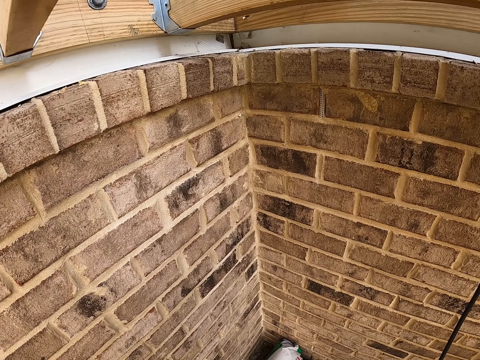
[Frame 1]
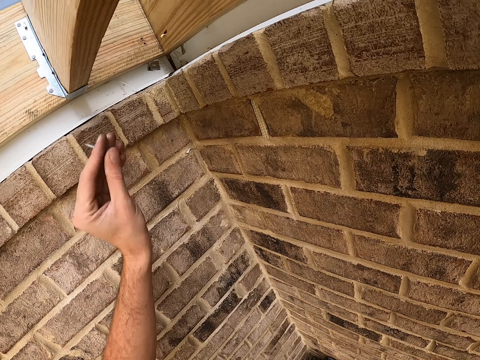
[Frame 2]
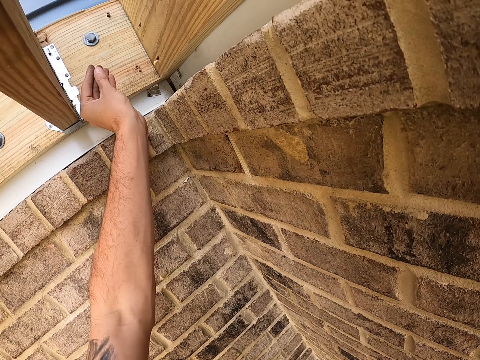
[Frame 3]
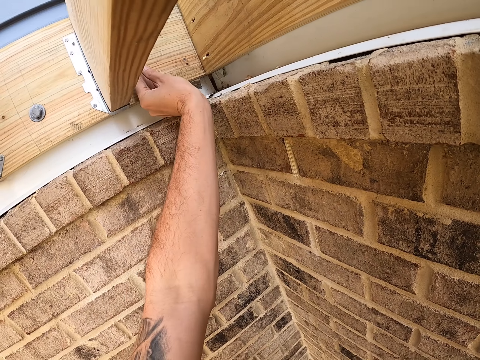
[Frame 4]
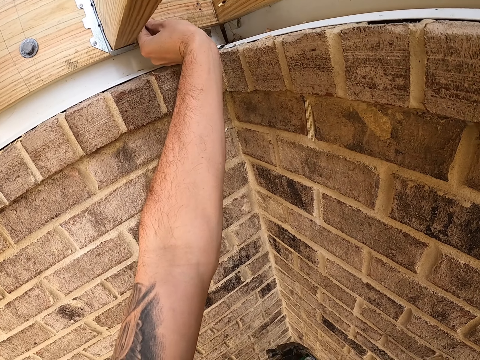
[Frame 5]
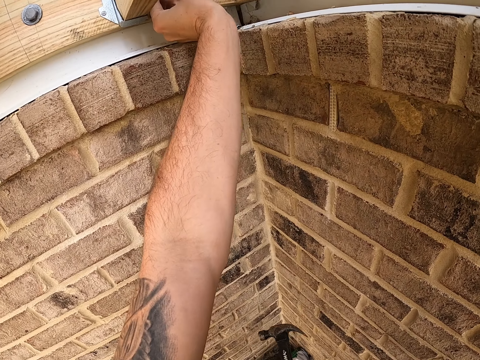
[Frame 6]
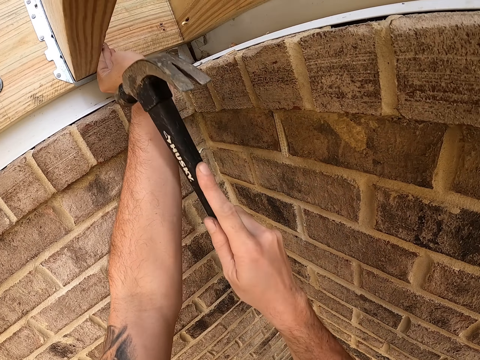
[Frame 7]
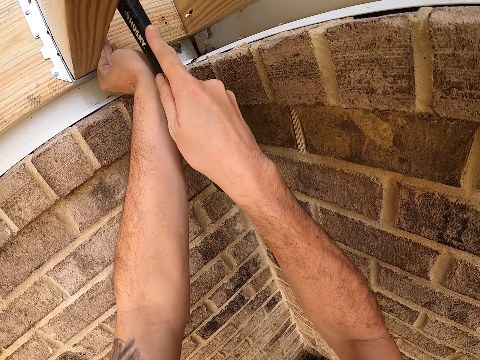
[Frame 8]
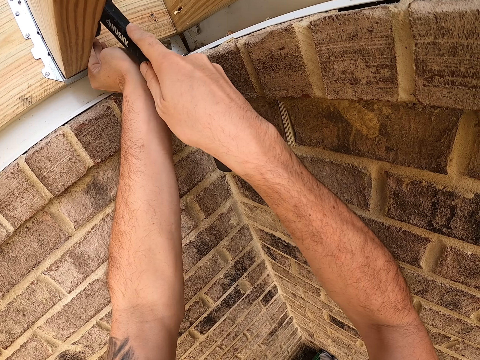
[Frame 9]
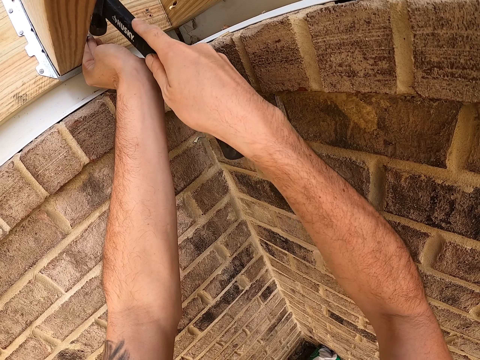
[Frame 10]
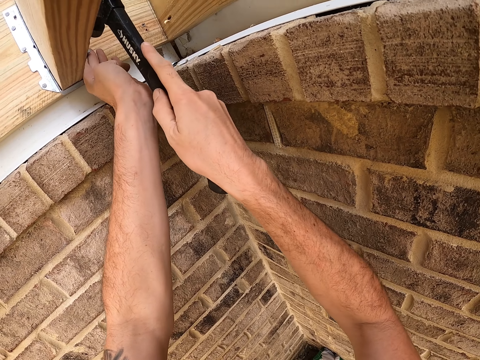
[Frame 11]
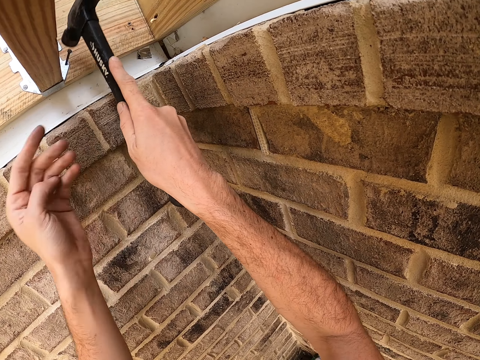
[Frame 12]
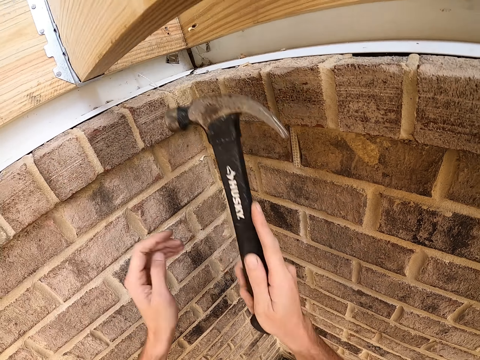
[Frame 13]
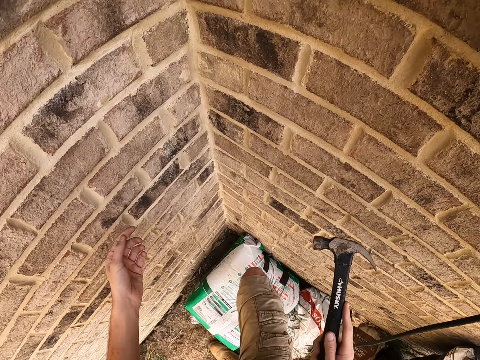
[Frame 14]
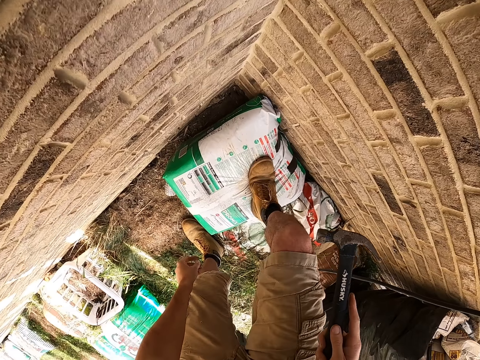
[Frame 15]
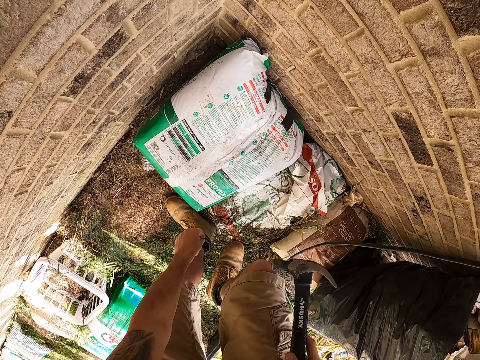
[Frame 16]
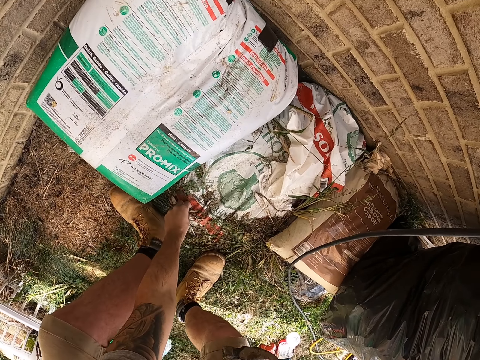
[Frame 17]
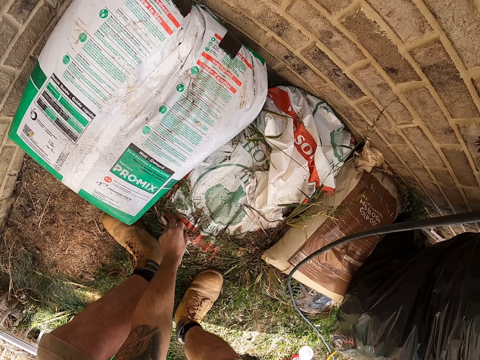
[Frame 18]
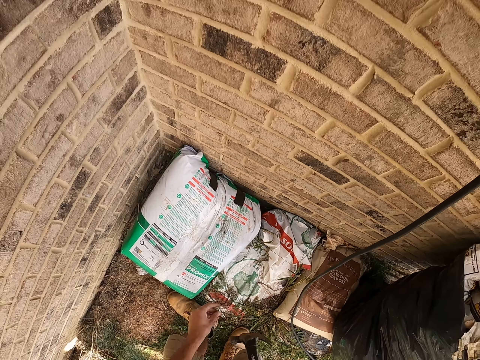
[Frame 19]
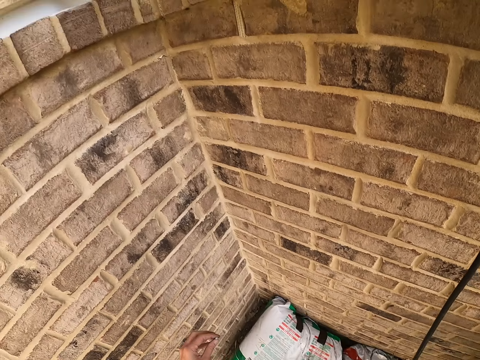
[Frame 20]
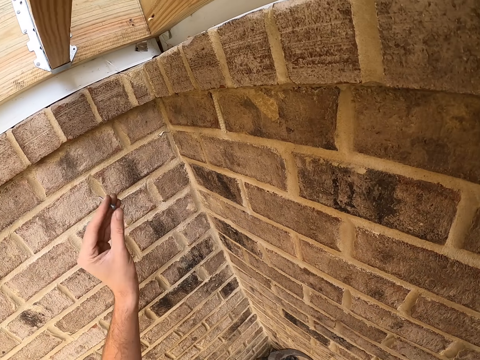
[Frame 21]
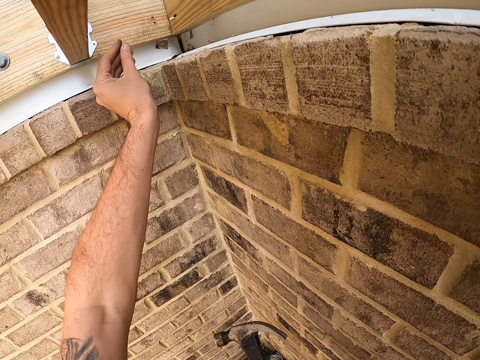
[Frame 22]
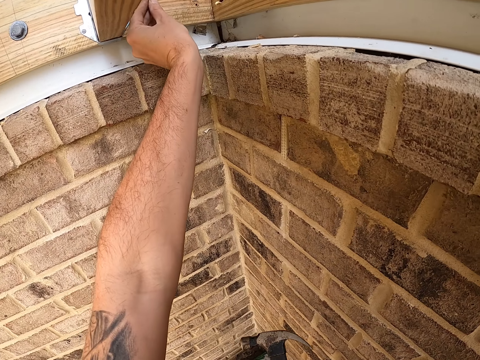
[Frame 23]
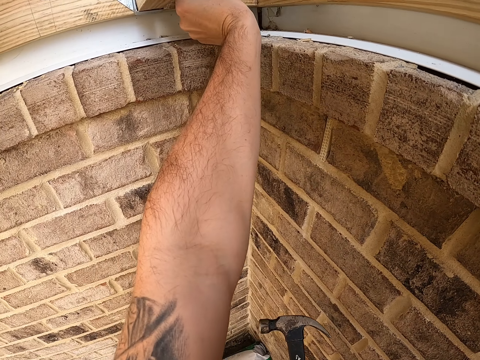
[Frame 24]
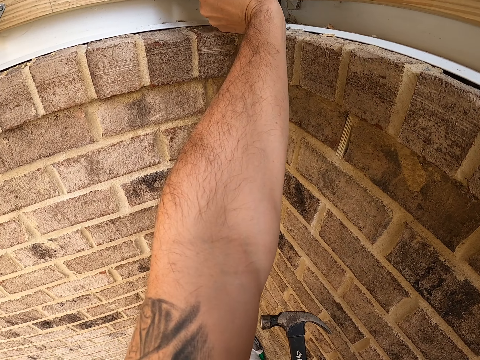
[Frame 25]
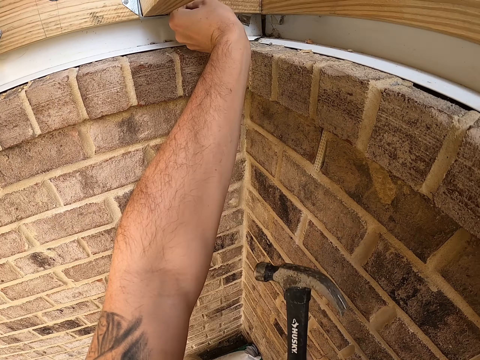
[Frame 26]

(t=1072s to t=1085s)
The camera wearer holds a nail. They place the nail on the hinge. They hit the nail in the hinge into the wood with the hammer in the right hand. They carry the hammer with the right hand. They pick up a nail from a polythene bag. They stand up. They lift up the left hand. They place the nail on the hinge.

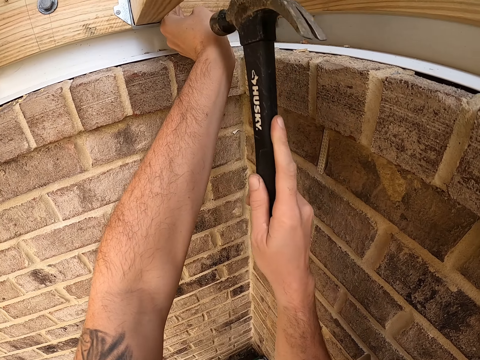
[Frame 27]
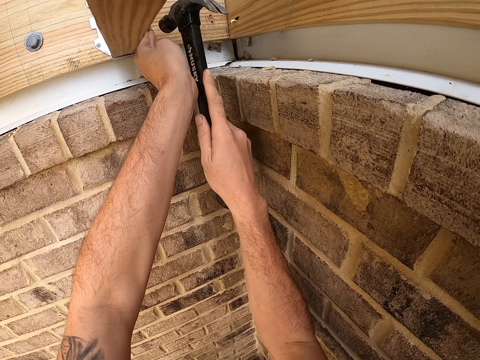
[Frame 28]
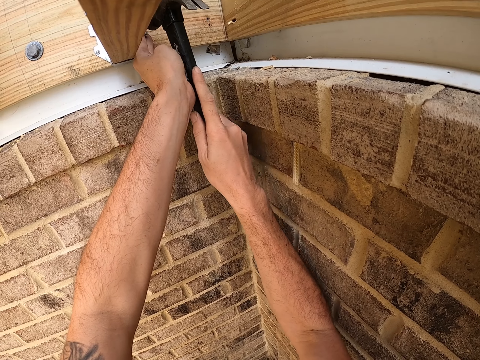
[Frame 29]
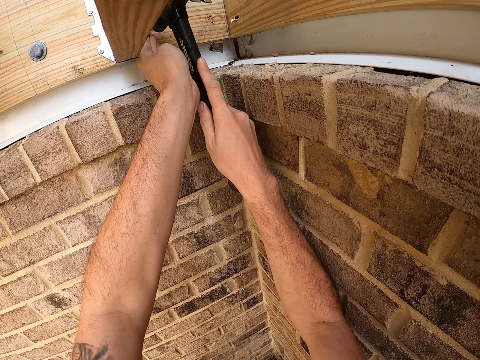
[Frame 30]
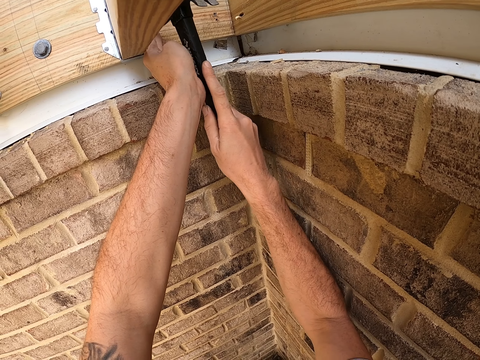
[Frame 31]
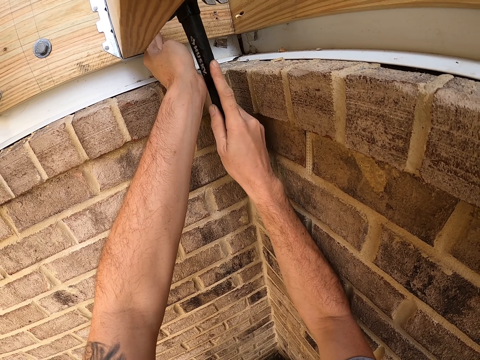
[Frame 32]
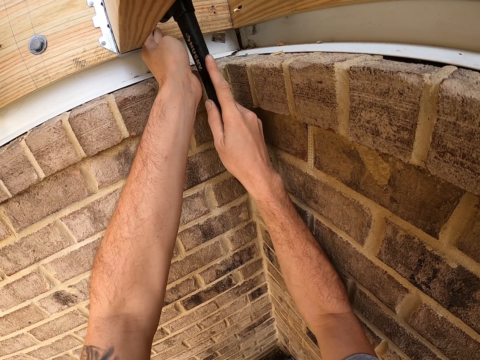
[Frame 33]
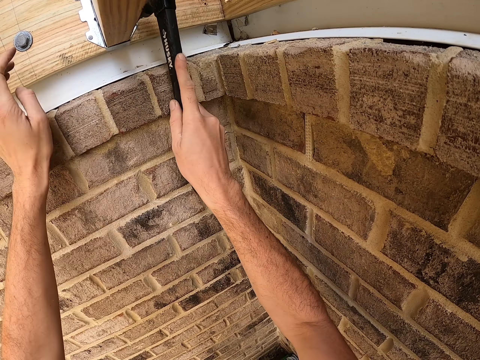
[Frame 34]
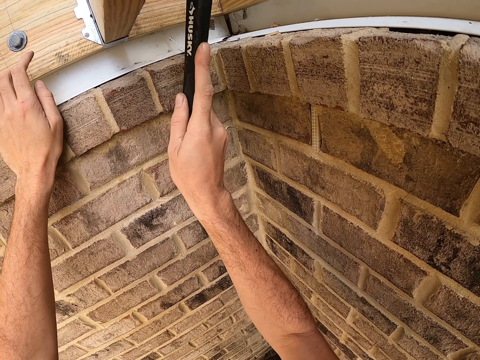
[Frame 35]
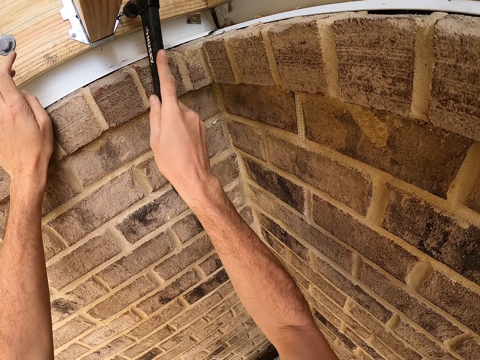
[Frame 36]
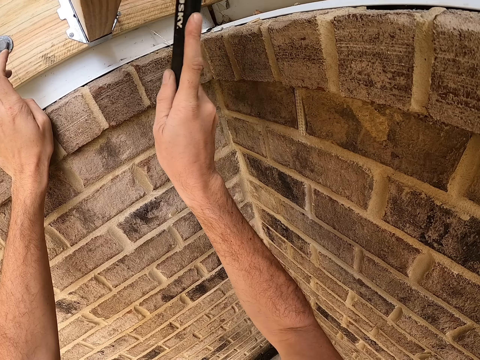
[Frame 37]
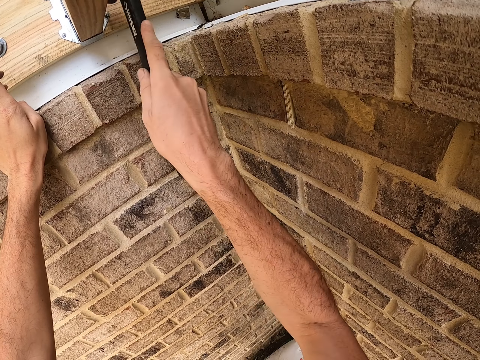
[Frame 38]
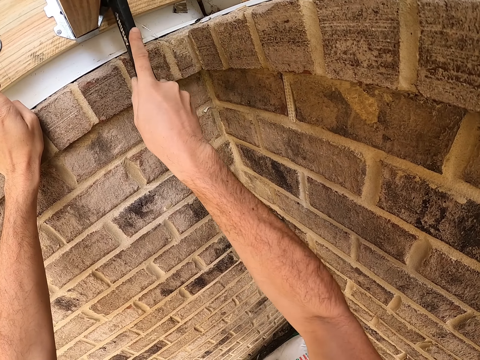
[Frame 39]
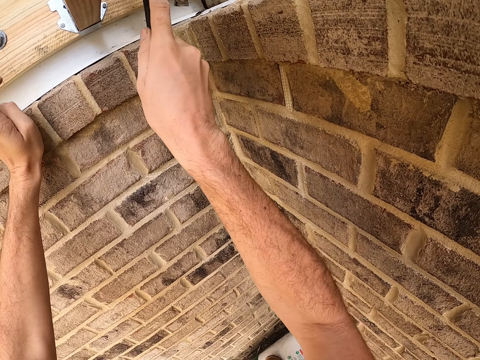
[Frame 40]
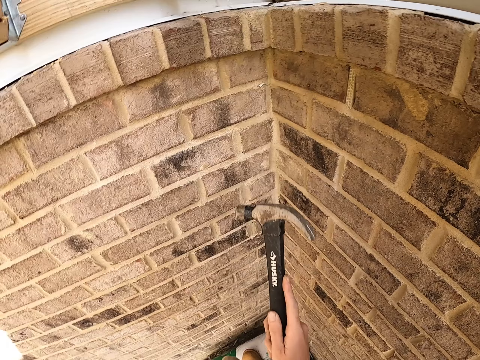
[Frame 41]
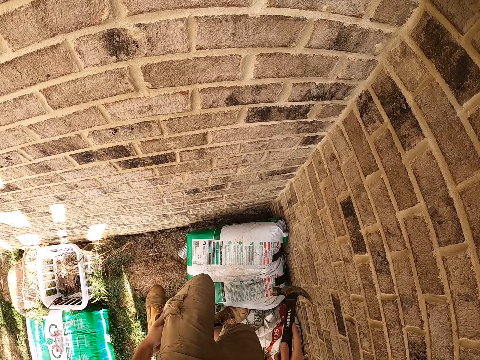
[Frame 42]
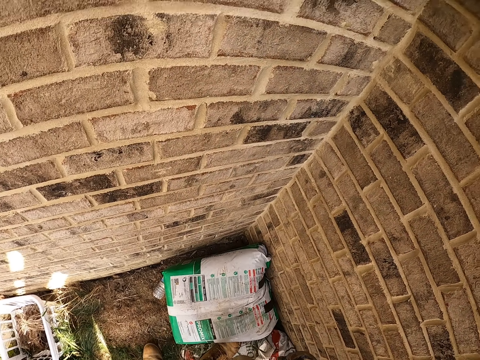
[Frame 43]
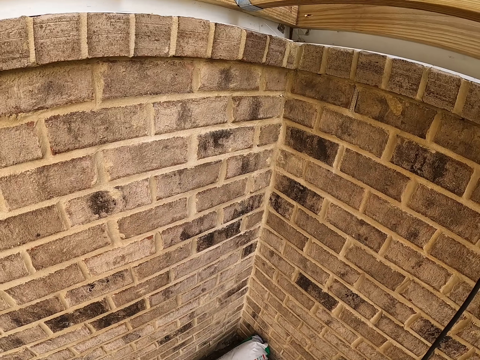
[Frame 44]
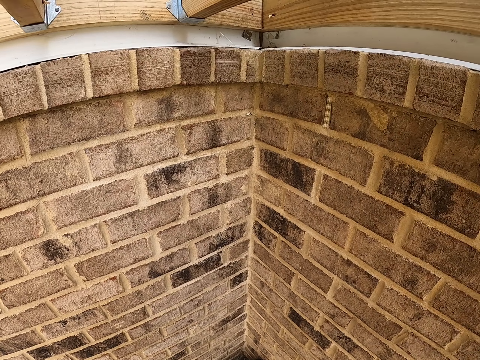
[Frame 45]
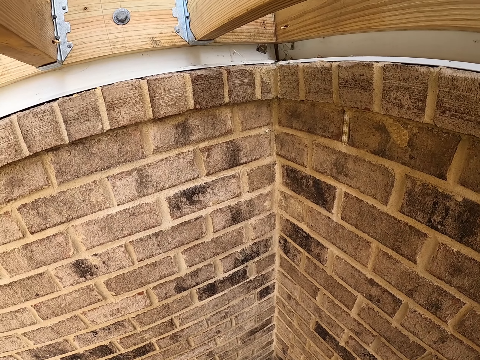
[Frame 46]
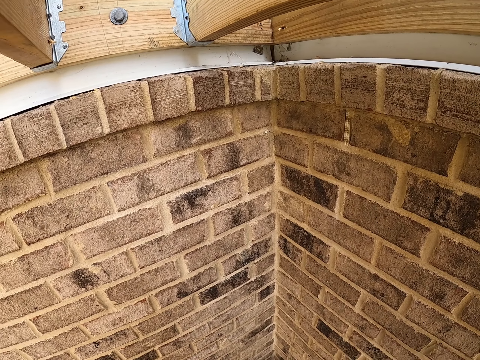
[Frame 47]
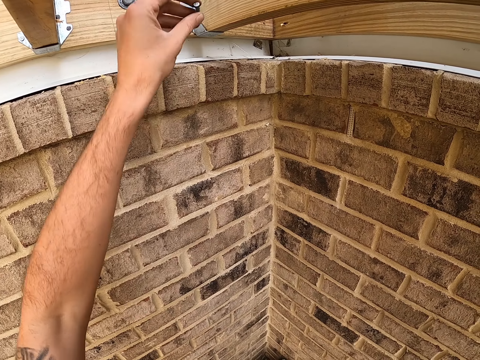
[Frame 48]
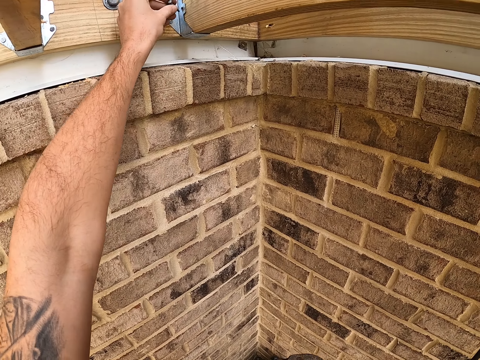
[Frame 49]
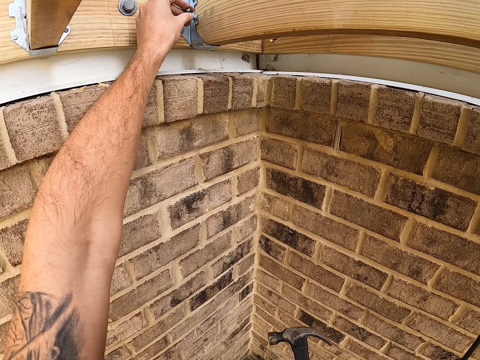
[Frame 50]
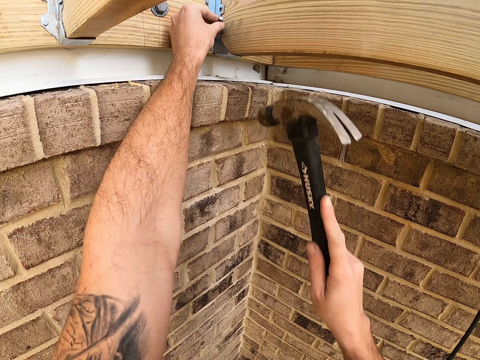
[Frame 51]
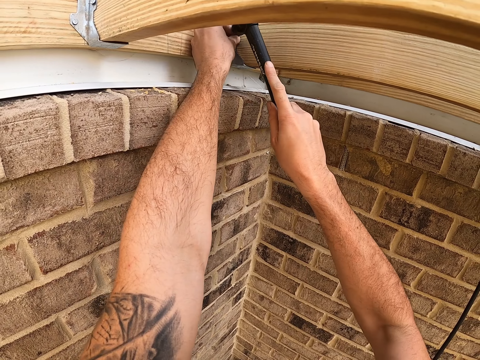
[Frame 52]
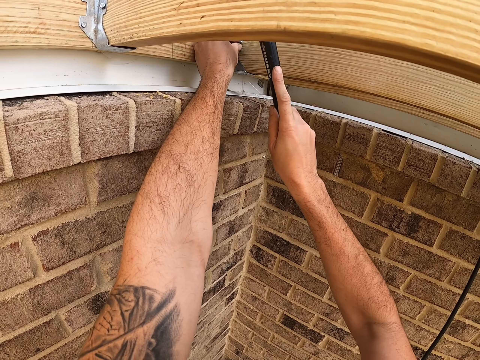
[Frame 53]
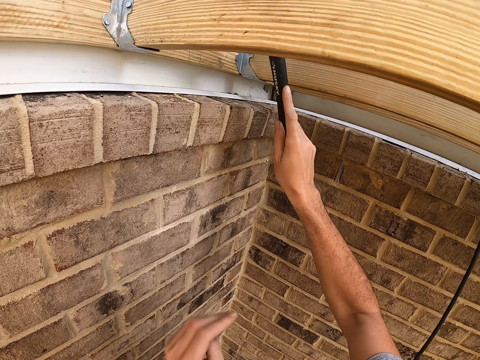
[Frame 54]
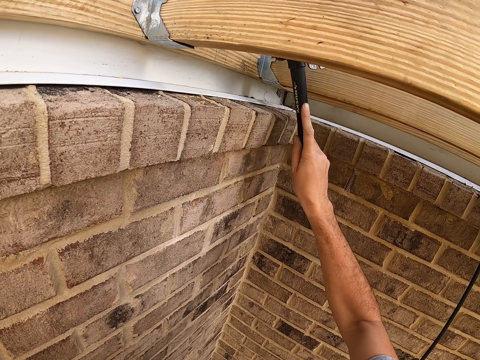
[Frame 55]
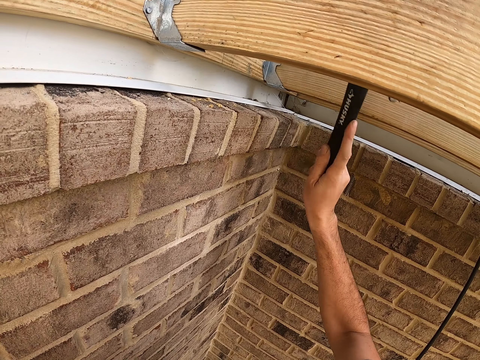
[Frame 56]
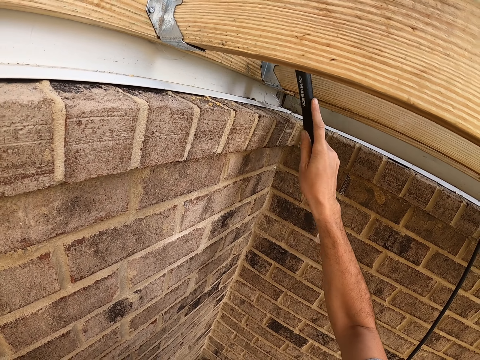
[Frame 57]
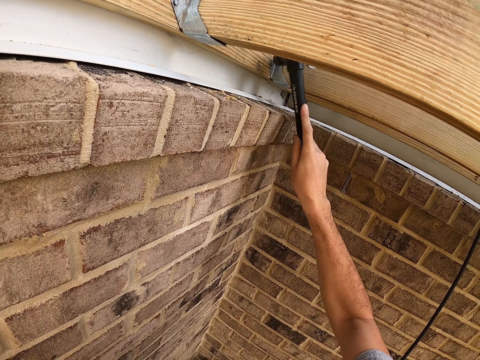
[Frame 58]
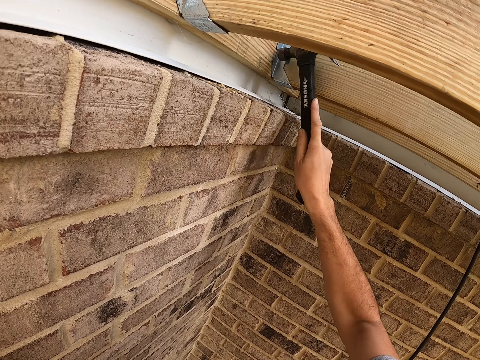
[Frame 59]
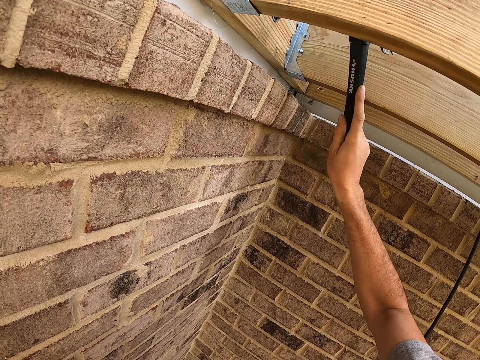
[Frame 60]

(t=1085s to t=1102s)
The camera wearer lifts up the right hand with the hammer. They hit the nail in the hinge into the wood with the hammer in the right hand. They press down the hinge on the wood. They hit the nail in the hinge with the hammer in the right hand. They carry the hammer on the right hand. They insert a hand into the pocket. They look around. They lift a nail. They put the nail on the hinge. They lift the hammer. They hit the nail on the hinge with the hammer. They pull back the left hand. They hit the nail with the hammer.
